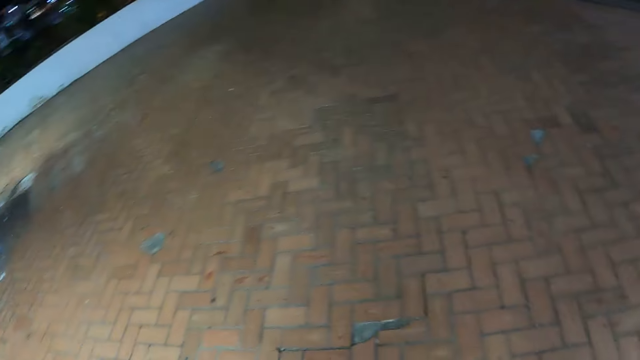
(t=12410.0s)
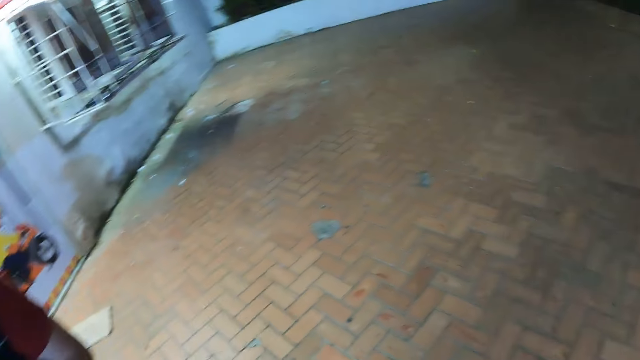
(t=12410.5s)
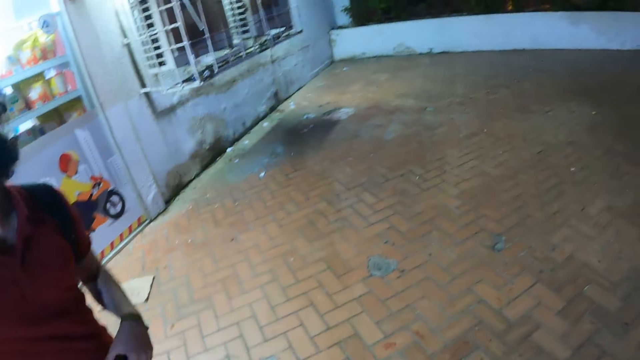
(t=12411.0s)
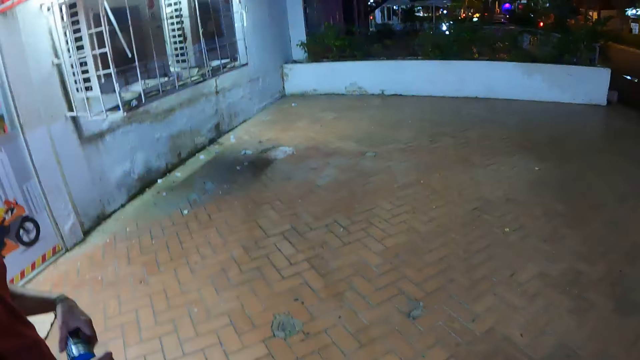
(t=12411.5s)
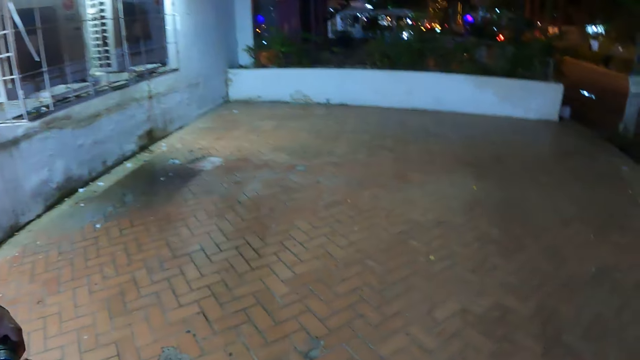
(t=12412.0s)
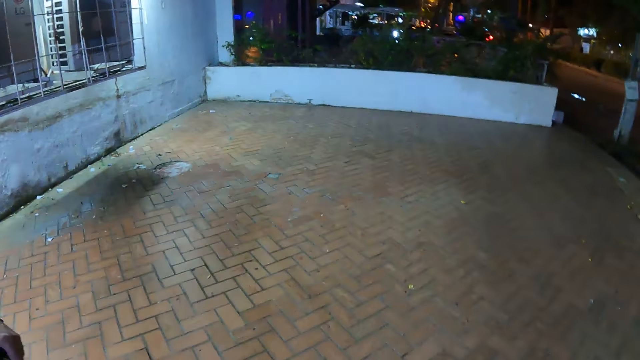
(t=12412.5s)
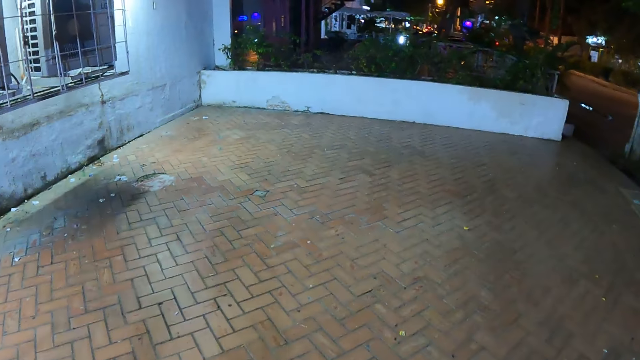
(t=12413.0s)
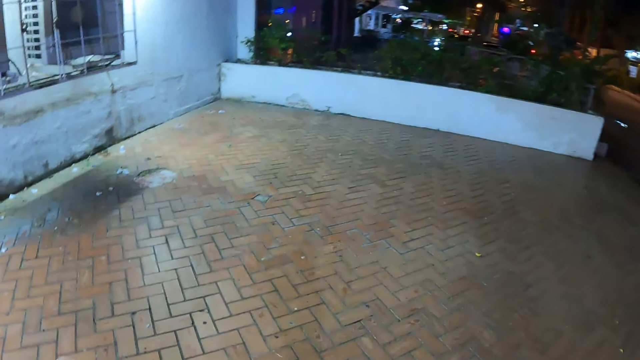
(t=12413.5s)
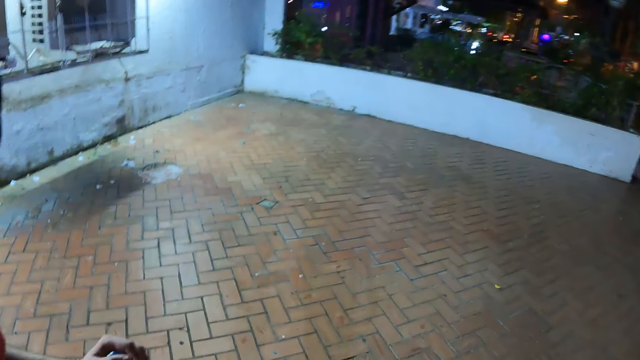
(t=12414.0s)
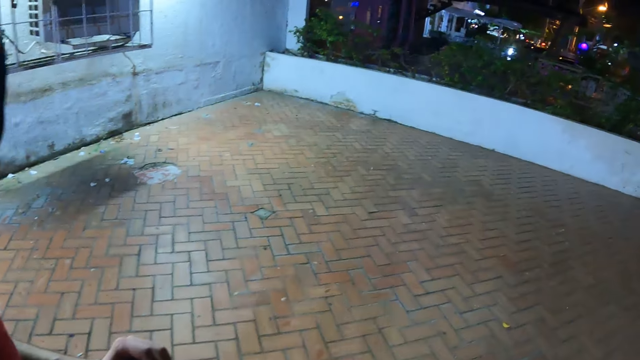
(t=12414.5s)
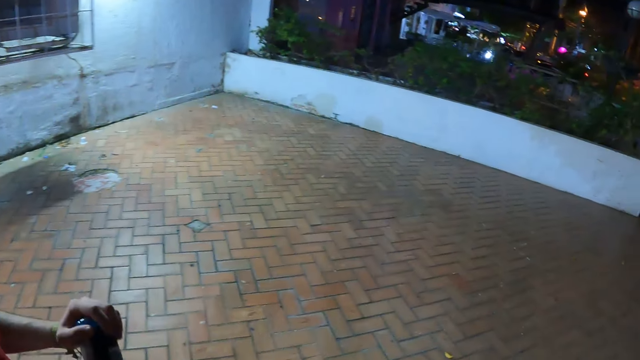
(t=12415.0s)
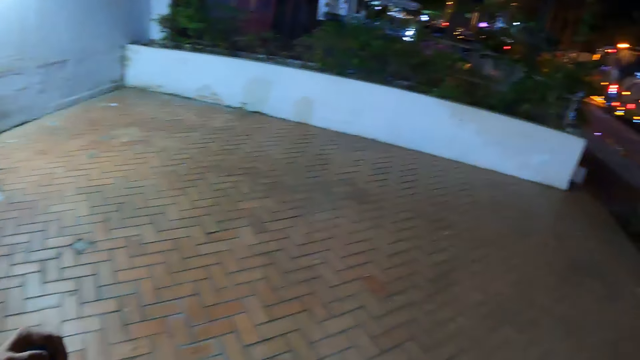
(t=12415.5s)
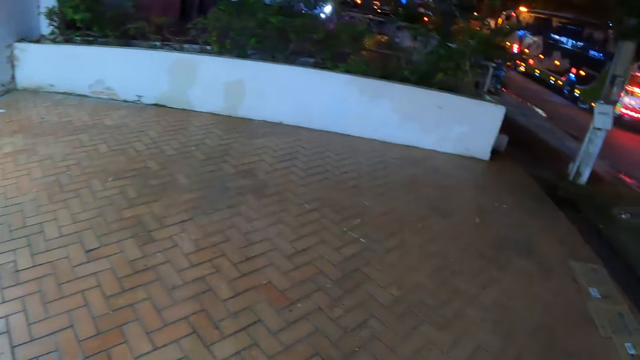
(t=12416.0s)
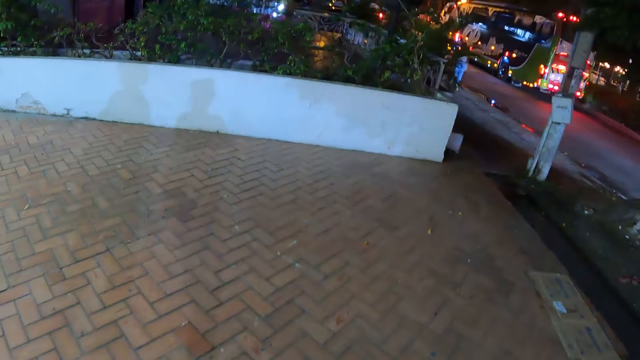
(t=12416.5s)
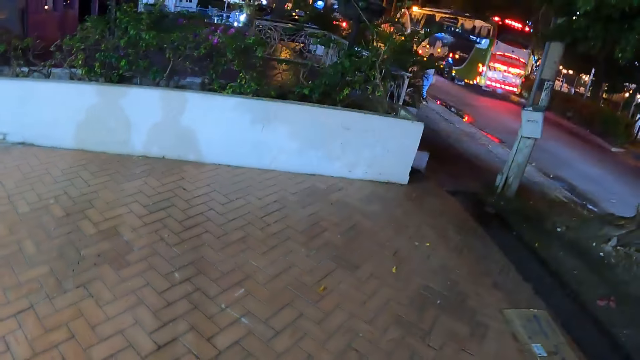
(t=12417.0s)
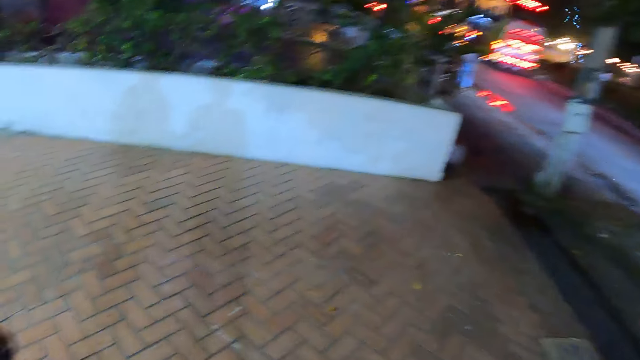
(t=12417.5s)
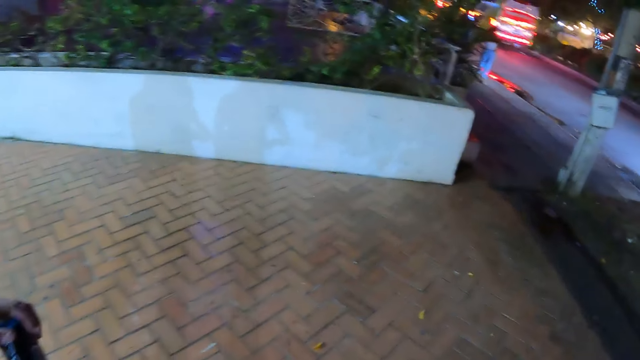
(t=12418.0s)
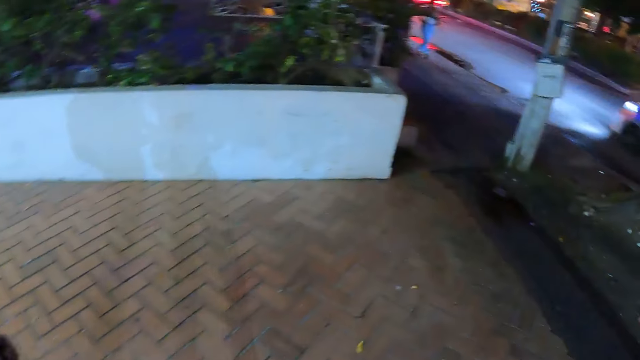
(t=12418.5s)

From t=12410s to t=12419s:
The camera wearer looks around the pavement. They walk around the pavement.

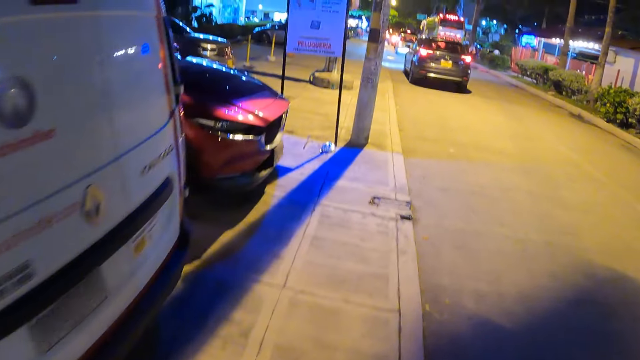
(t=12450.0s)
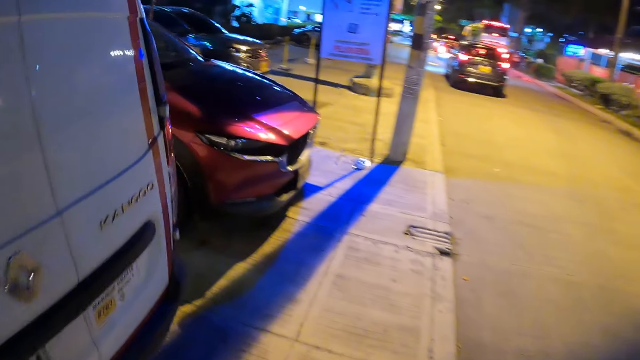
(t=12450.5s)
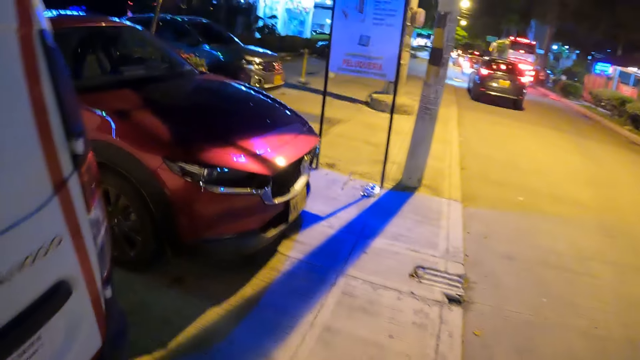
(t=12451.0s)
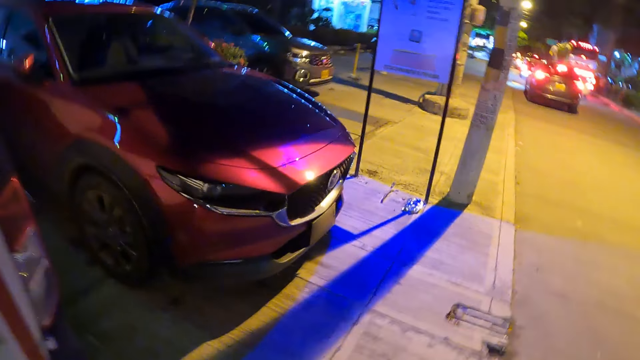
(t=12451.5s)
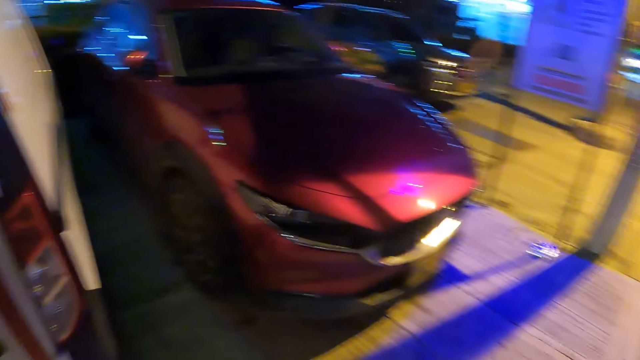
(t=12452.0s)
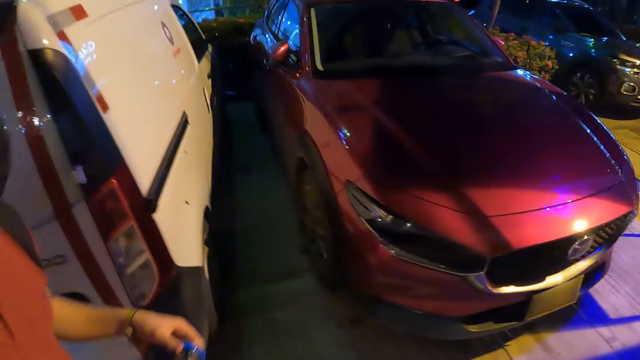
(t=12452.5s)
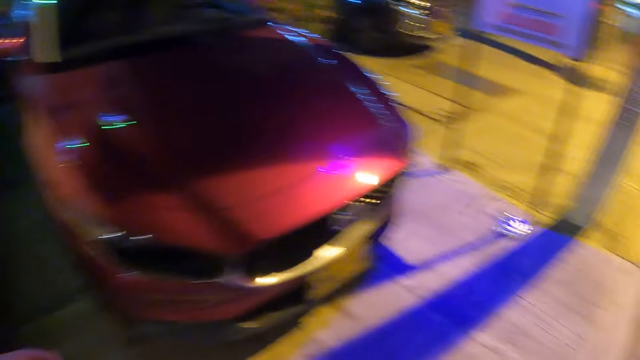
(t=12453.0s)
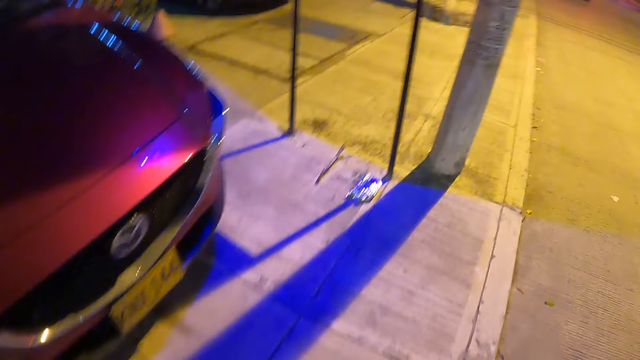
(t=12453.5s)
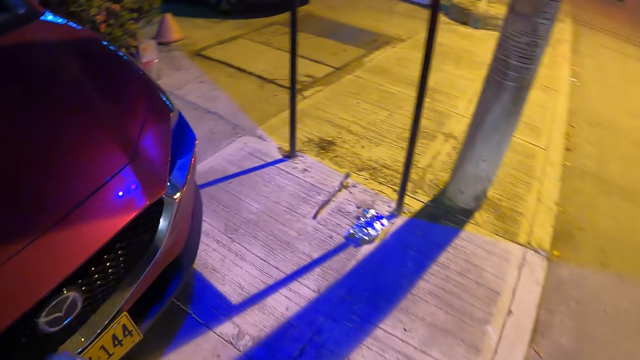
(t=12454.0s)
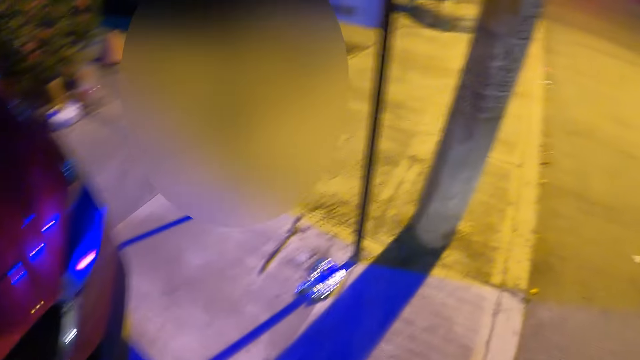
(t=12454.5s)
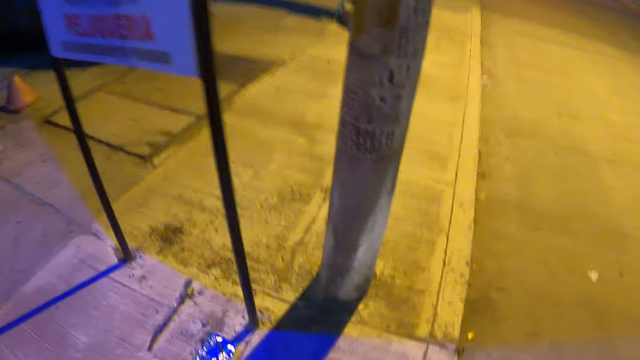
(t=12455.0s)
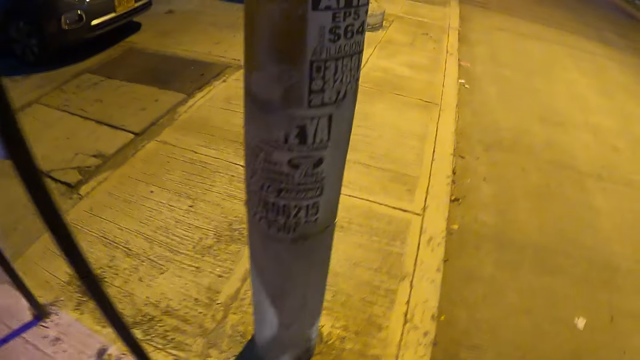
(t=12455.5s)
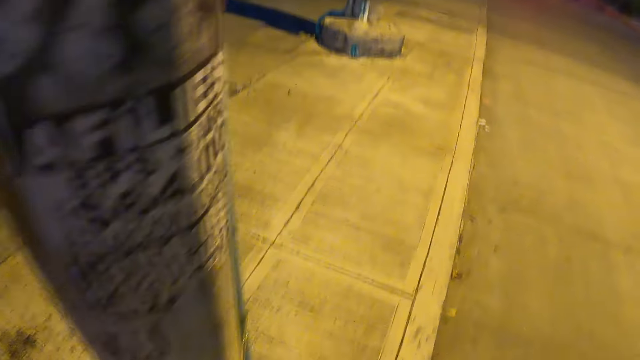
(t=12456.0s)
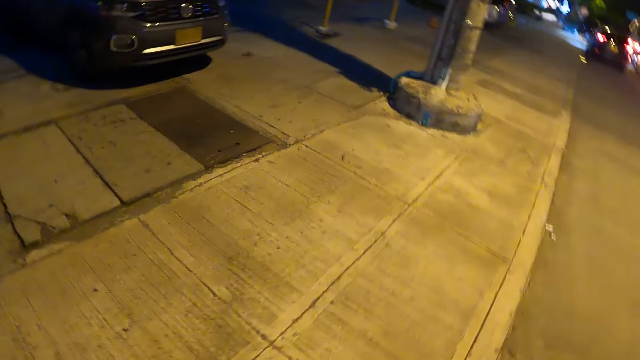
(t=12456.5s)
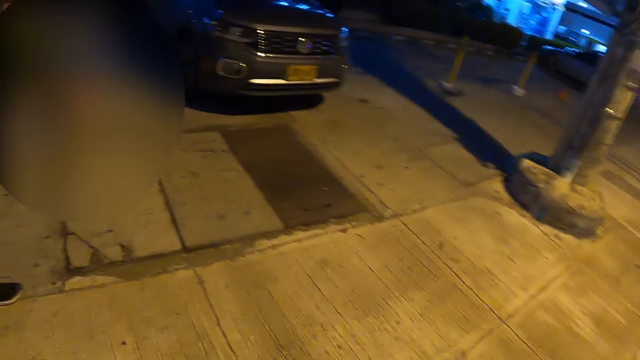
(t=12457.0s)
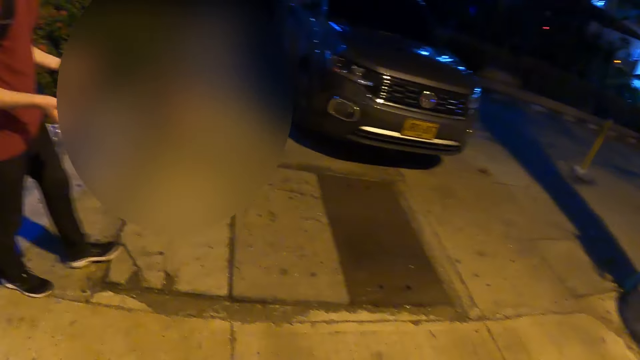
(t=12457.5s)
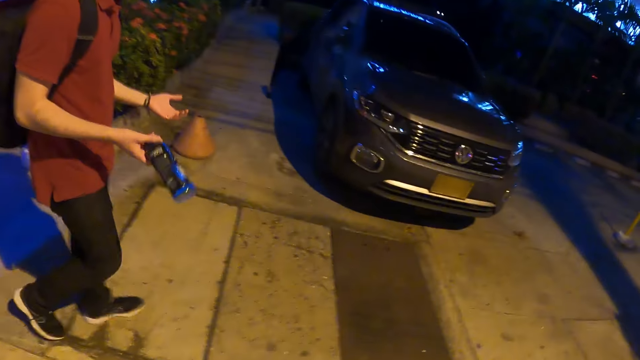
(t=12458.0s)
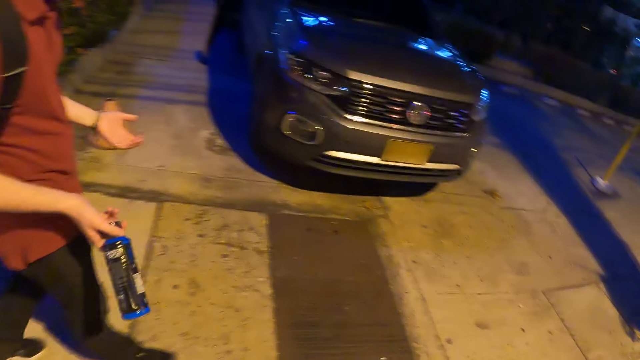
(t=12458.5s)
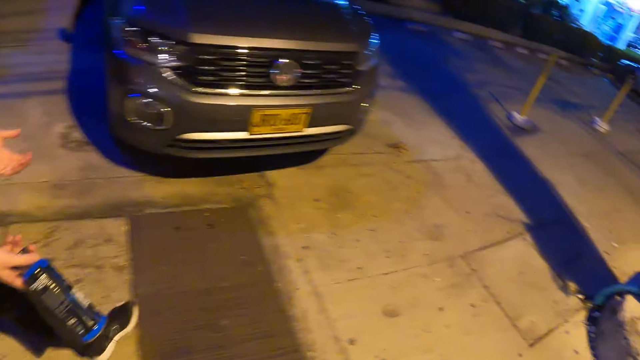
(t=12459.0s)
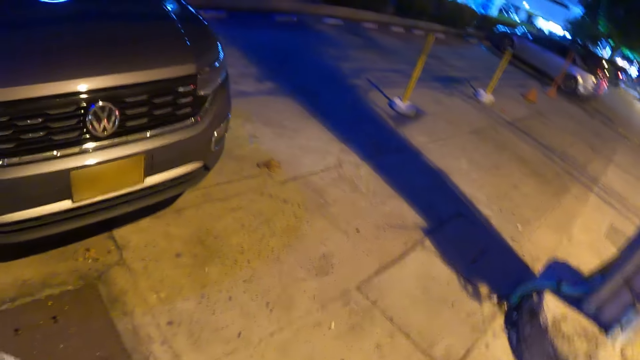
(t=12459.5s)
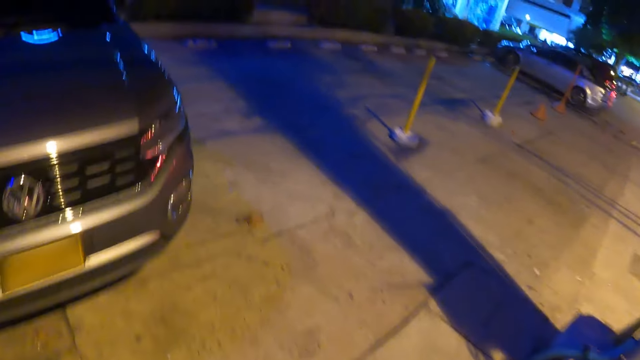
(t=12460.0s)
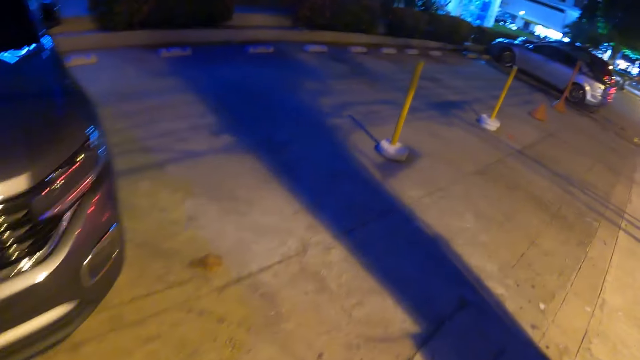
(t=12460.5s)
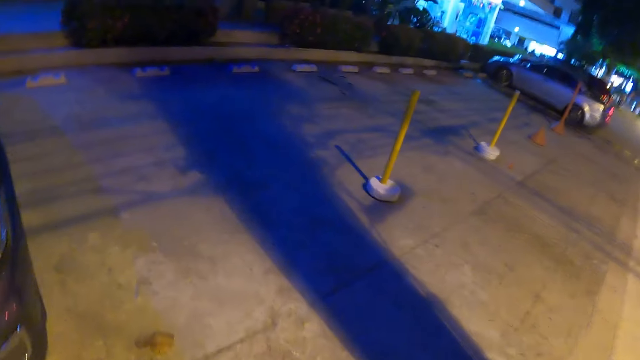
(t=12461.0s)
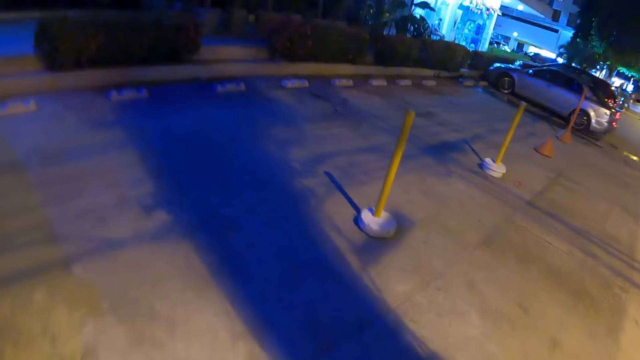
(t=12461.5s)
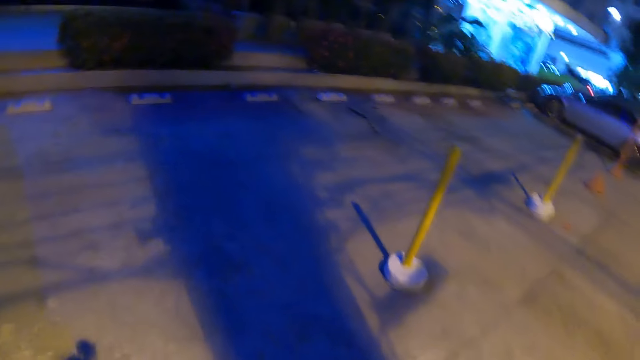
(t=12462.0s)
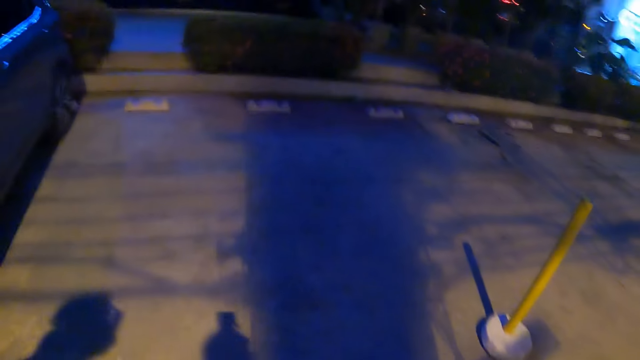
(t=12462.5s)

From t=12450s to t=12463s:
The camera wearer walks on the pavement. They look at the red parked car. They walk on the pavement. They look at a man.
